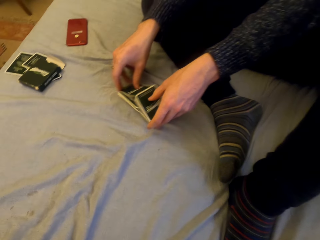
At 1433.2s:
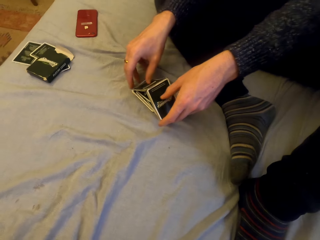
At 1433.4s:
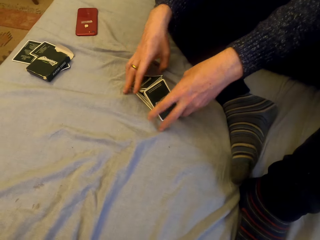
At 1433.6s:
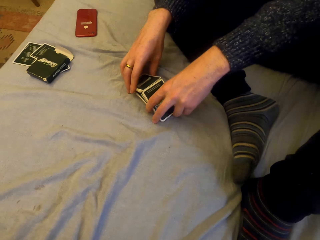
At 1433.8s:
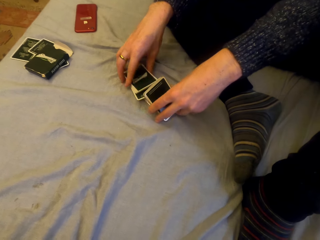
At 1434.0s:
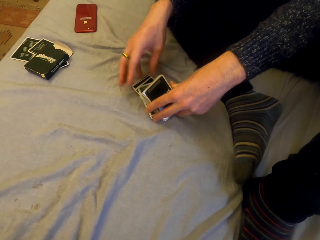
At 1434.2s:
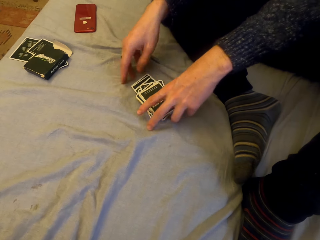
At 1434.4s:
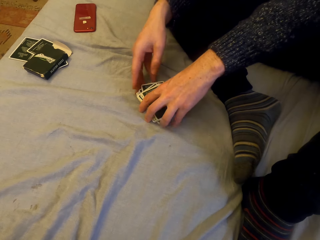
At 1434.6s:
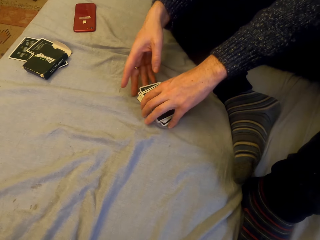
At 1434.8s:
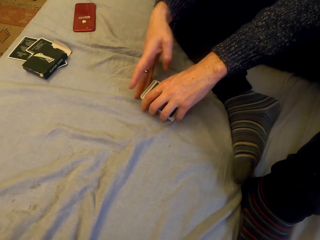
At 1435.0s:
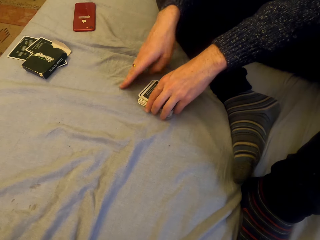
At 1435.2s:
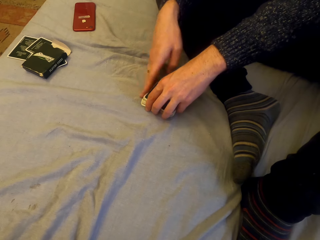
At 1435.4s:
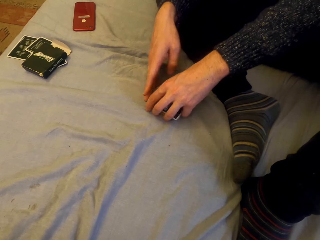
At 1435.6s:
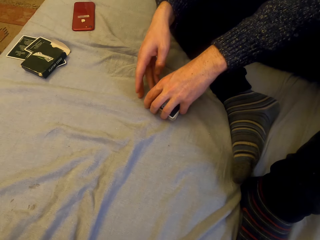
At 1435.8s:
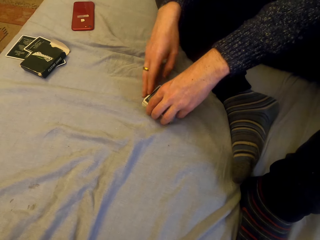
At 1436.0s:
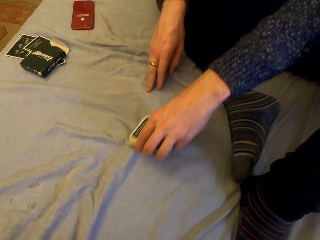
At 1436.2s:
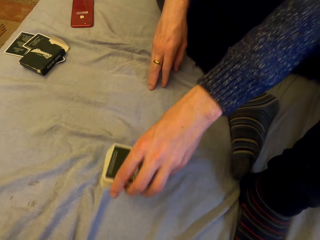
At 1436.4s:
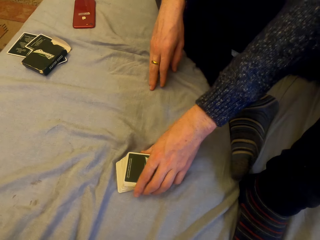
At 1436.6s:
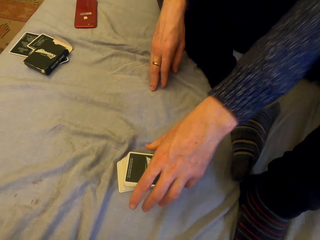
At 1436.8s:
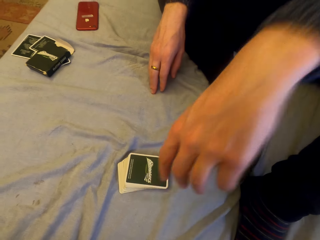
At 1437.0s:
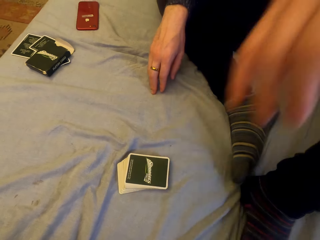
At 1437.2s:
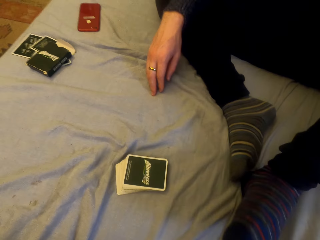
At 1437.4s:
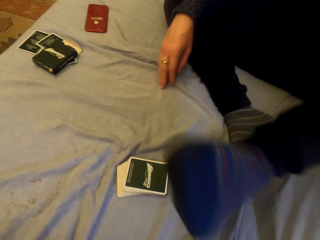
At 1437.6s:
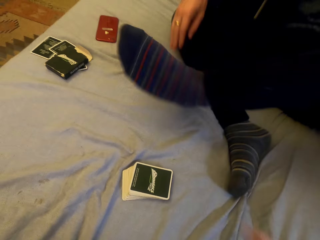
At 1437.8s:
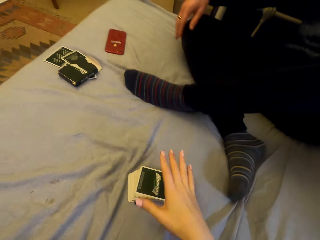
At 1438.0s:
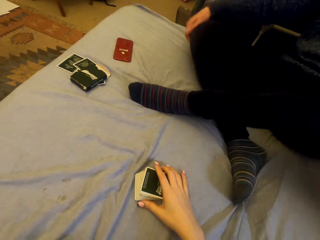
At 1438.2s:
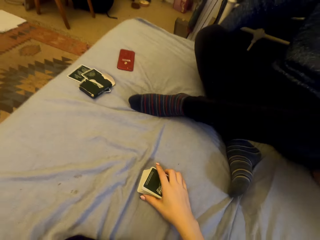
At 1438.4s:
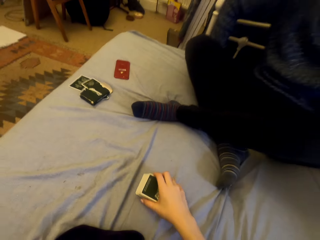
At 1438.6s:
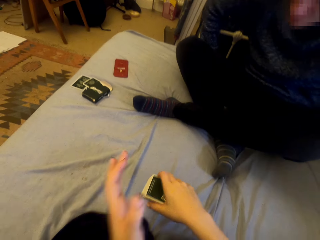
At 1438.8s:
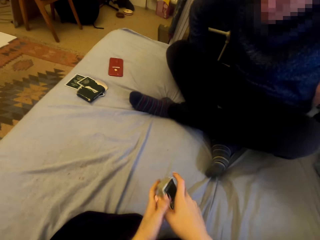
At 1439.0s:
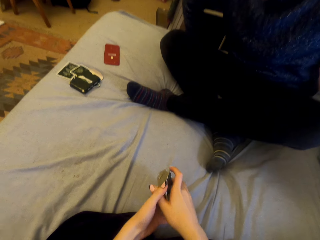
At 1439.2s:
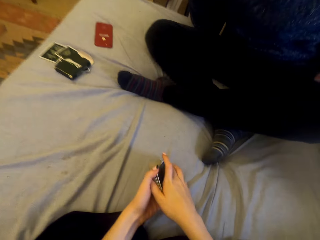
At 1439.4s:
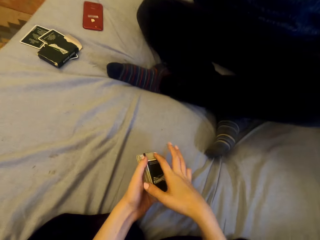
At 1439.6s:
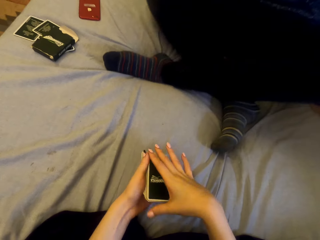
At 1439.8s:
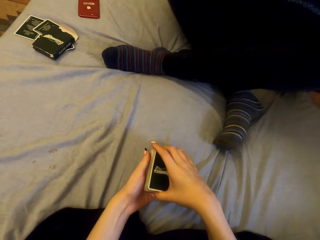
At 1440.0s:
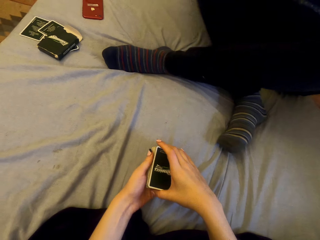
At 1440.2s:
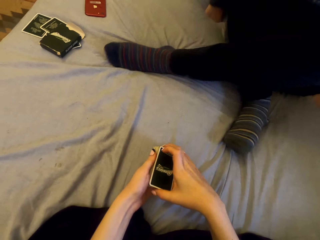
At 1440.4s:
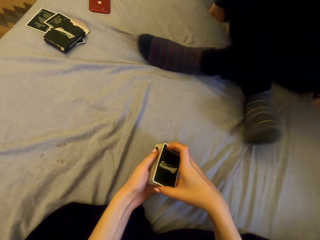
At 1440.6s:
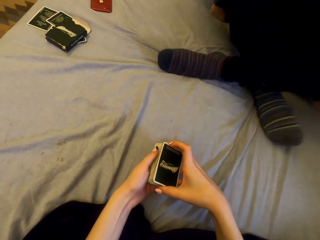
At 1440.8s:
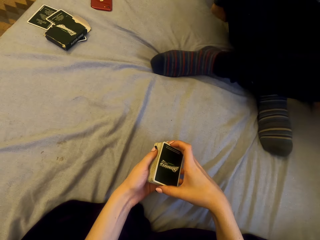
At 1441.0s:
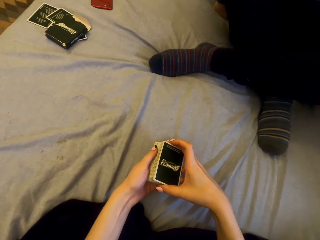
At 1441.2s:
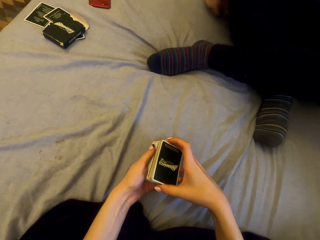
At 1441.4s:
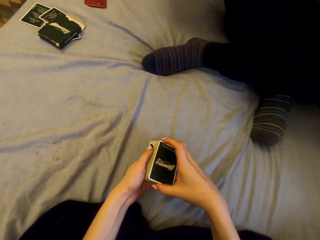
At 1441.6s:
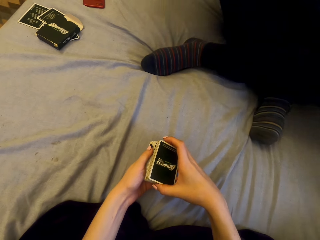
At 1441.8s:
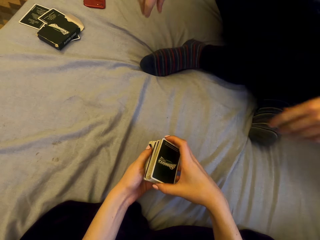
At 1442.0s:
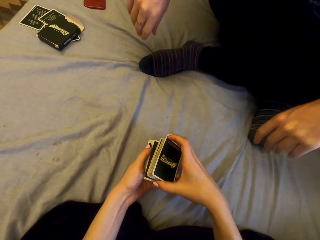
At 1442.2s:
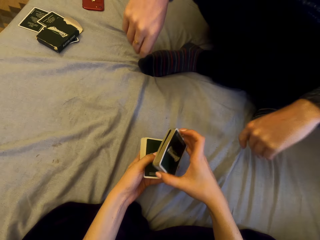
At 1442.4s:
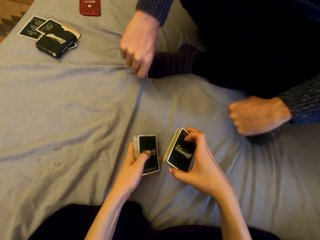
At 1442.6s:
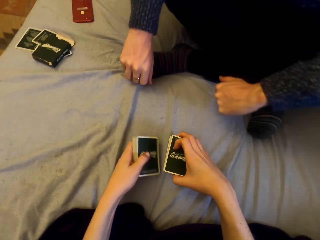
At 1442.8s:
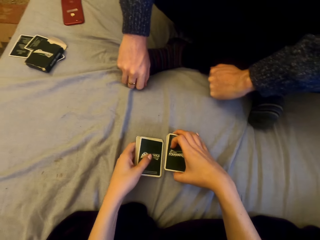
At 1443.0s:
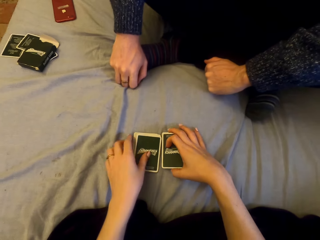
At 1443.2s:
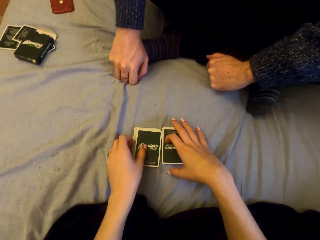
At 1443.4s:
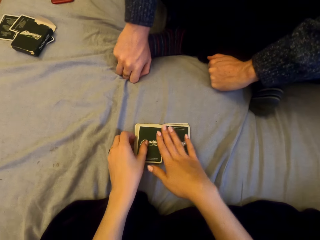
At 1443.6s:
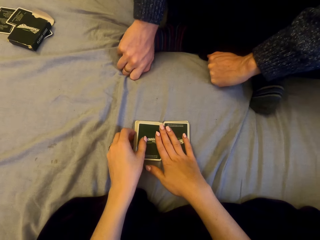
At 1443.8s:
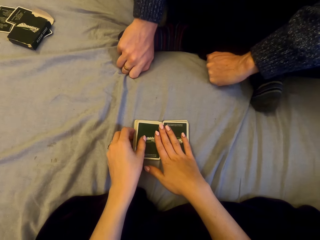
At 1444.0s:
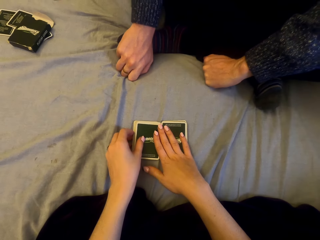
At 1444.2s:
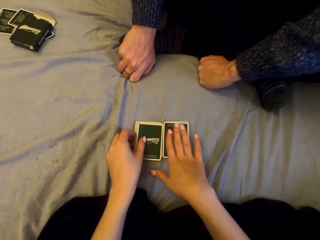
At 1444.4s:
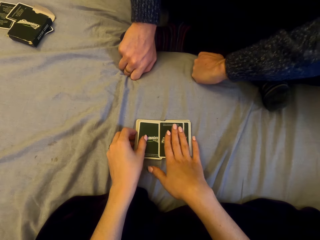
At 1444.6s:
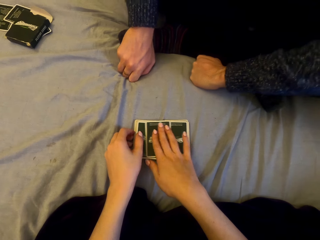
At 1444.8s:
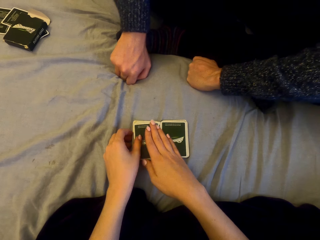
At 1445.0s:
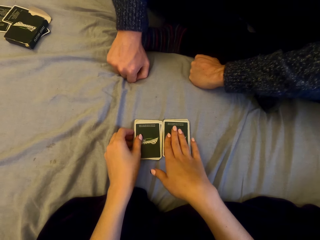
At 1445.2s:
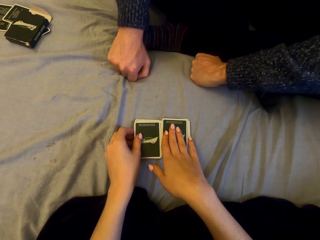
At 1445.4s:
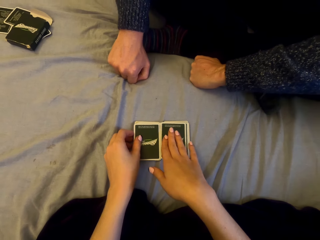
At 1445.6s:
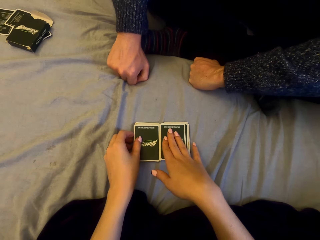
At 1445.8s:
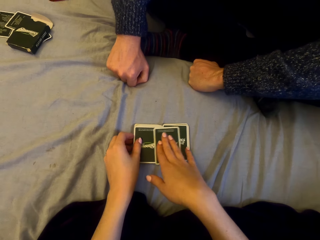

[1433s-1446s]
The camera wearer talks. A man puts cards down. The camera wearer moves the cards, talks, and picks the cards. They split the cards into halves and put the cards down.

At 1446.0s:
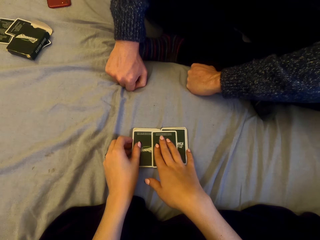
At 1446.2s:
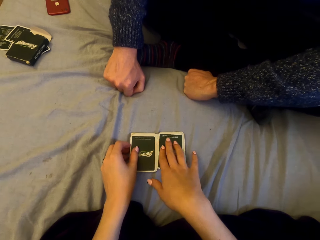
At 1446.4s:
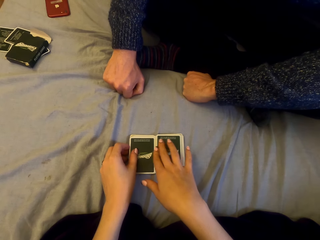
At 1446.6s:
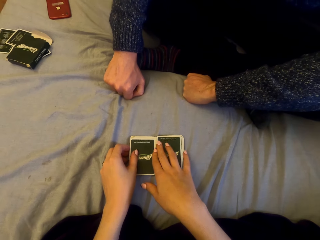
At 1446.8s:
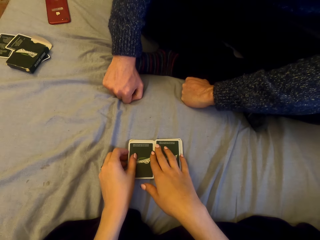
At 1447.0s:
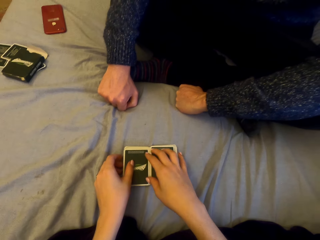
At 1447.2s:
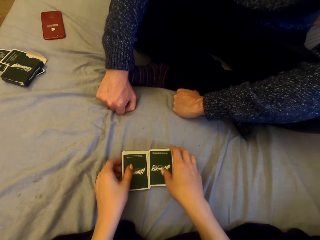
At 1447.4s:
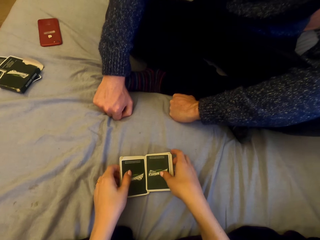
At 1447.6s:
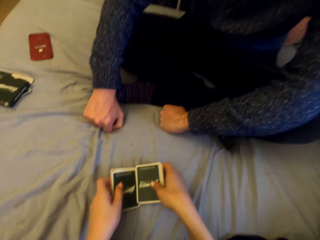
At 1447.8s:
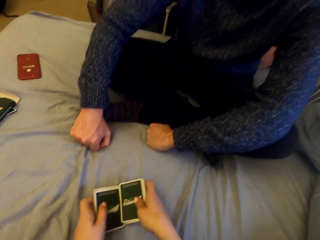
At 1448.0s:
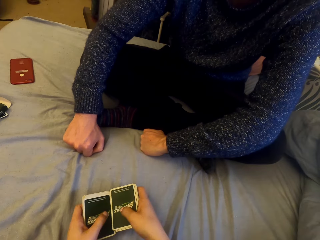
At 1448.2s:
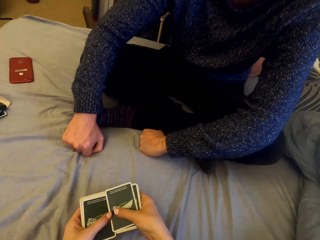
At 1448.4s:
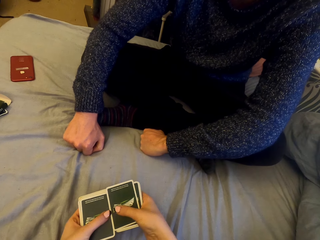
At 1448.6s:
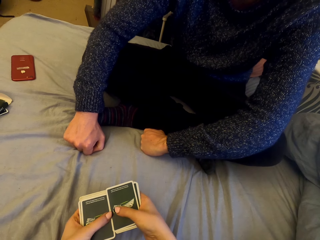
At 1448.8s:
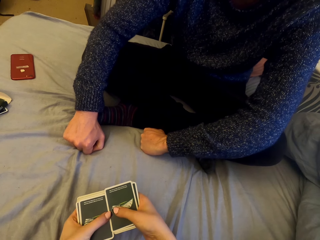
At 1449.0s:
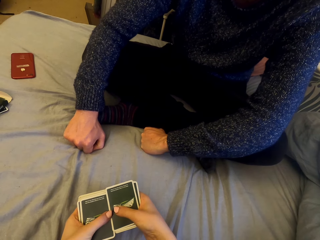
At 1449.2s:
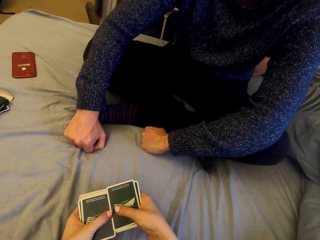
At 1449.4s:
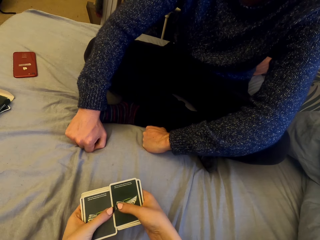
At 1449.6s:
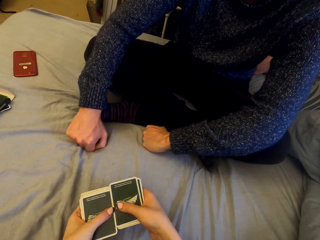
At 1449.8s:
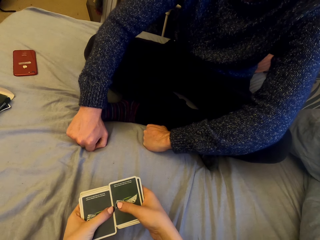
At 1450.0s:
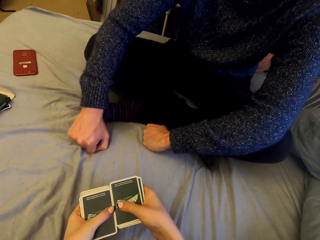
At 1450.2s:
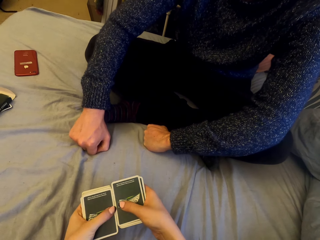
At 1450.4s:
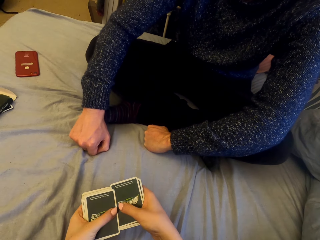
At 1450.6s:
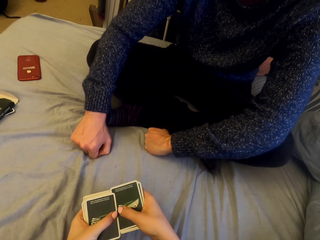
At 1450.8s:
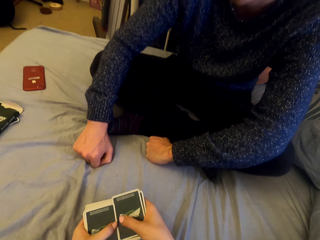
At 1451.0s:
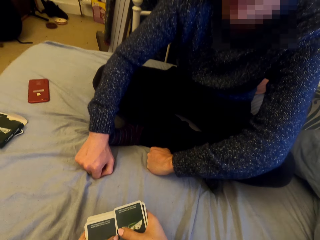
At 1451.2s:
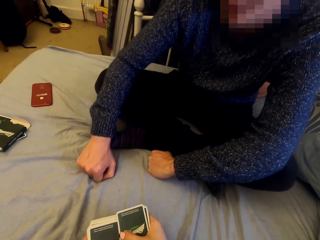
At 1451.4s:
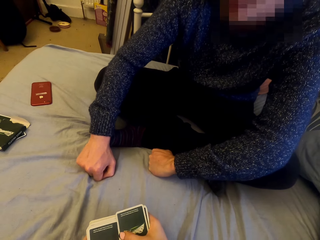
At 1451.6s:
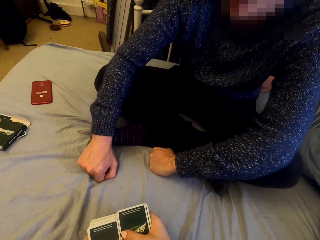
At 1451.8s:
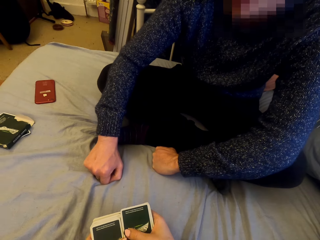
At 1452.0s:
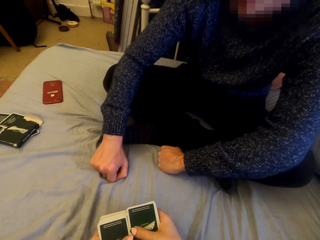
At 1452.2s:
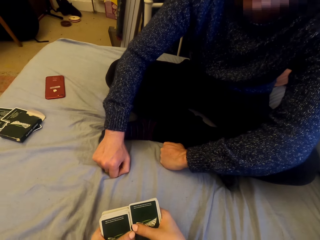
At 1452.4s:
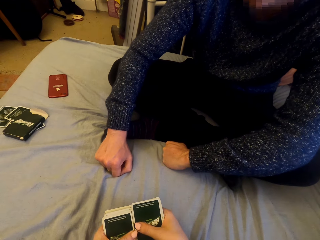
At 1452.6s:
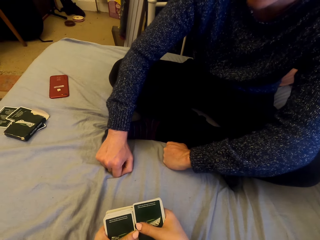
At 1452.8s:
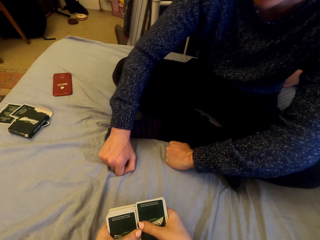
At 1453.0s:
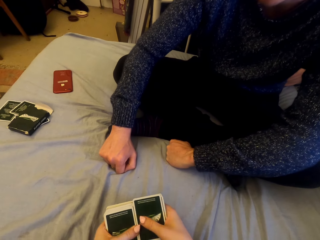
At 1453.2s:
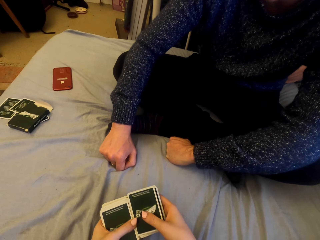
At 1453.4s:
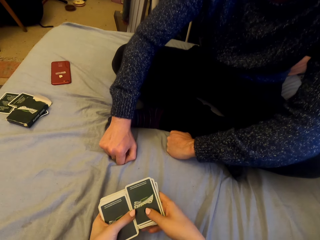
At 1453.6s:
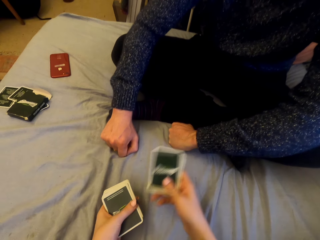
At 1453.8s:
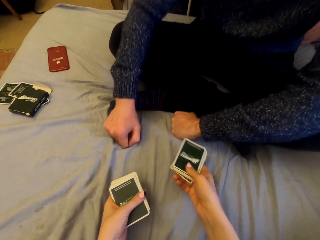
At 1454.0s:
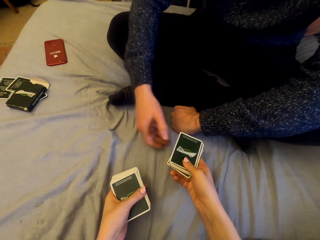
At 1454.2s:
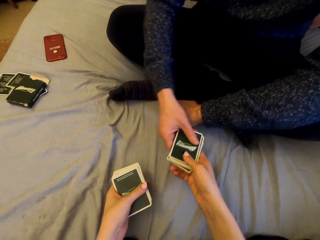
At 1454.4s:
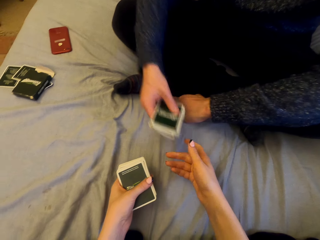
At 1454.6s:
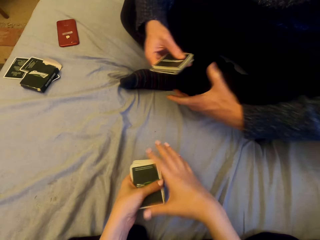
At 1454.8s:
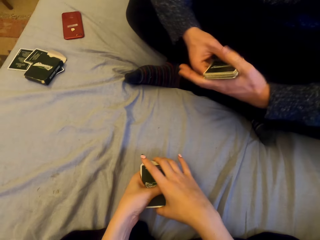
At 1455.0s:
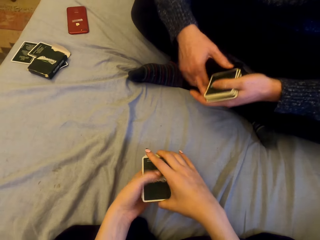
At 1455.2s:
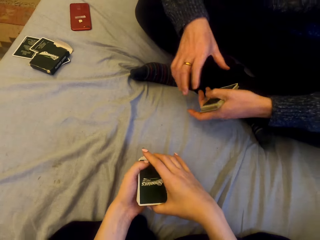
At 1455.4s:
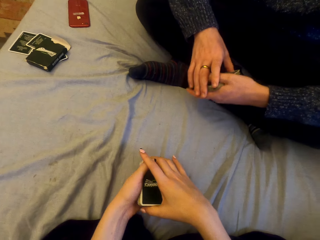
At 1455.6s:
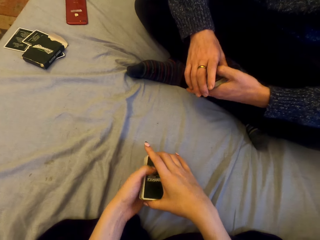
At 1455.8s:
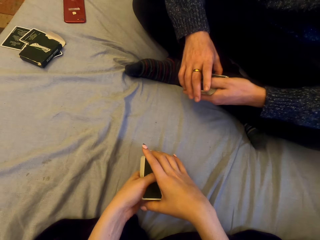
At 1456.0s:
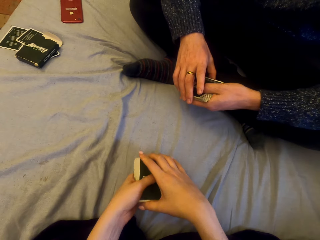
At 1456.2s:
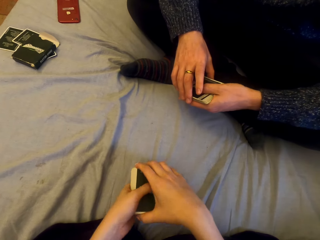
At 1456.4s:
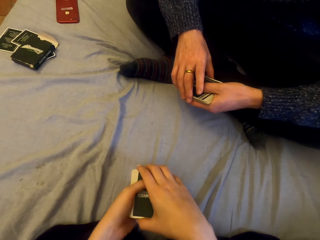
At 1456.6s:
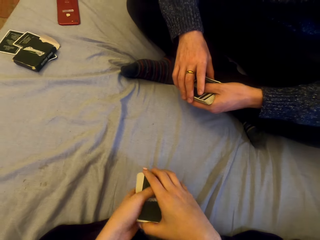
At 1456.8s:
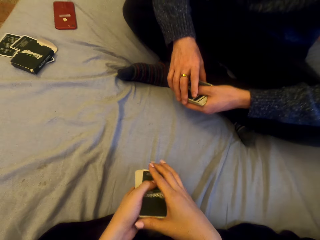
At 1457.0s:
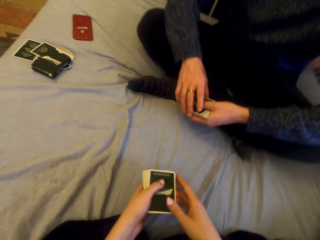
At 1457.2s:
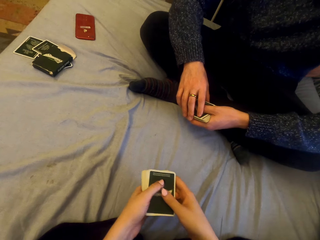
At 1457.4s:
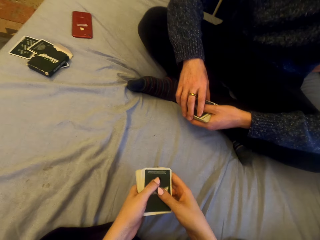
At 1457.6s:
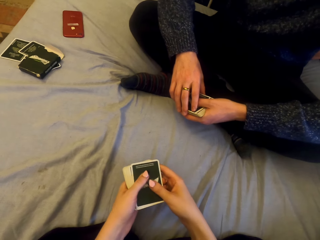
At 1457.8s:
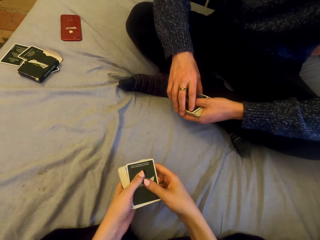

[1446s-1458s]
The camera wearer talks with a man. They give the man cards. The man talks with the camera wearer.
